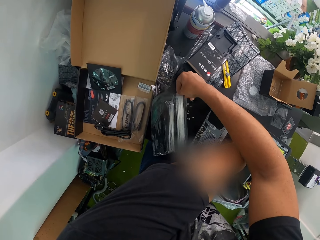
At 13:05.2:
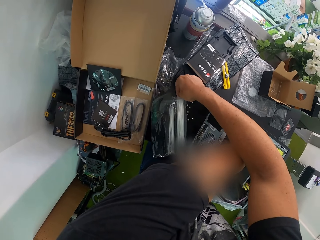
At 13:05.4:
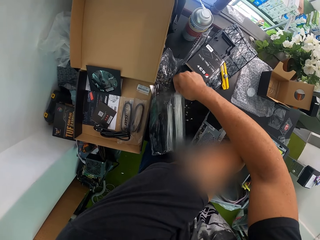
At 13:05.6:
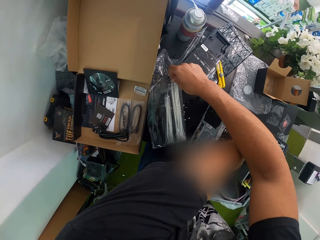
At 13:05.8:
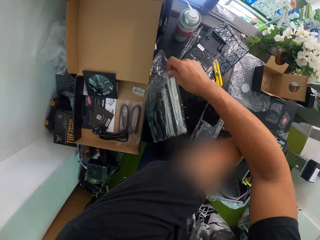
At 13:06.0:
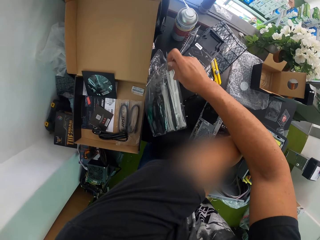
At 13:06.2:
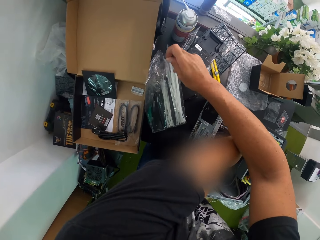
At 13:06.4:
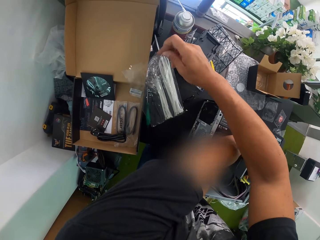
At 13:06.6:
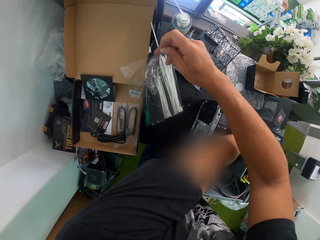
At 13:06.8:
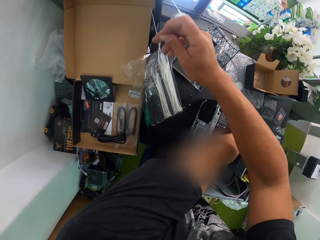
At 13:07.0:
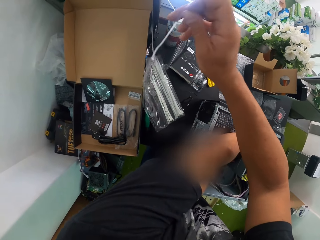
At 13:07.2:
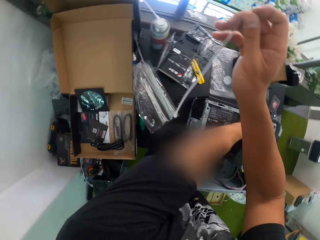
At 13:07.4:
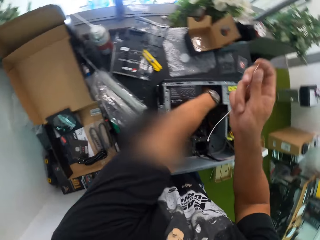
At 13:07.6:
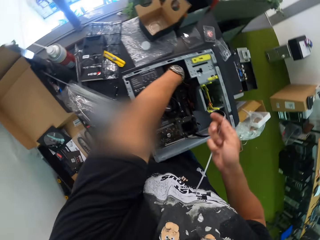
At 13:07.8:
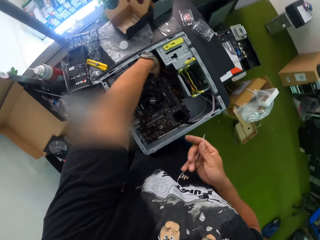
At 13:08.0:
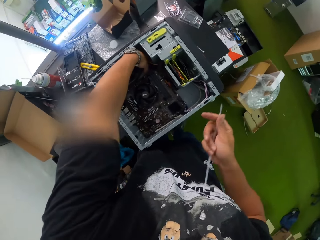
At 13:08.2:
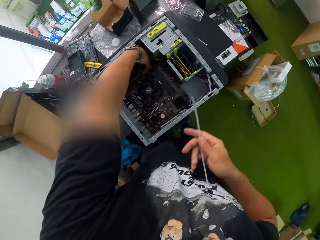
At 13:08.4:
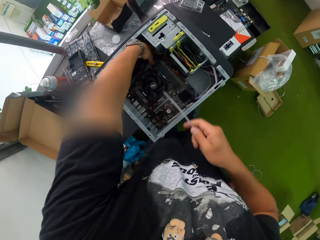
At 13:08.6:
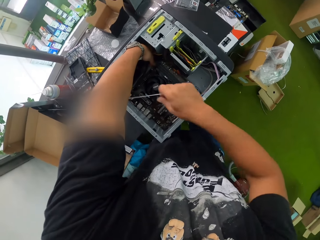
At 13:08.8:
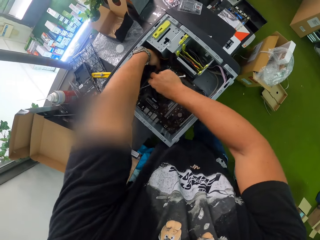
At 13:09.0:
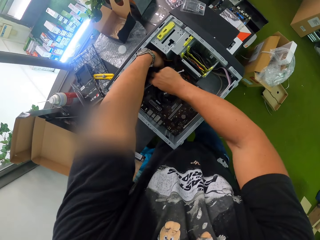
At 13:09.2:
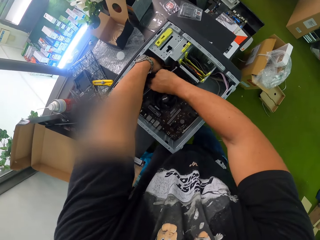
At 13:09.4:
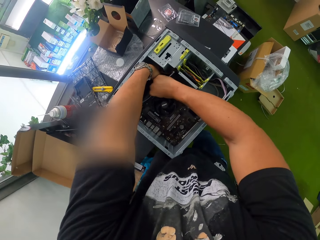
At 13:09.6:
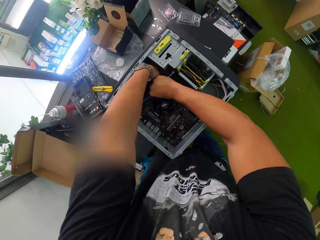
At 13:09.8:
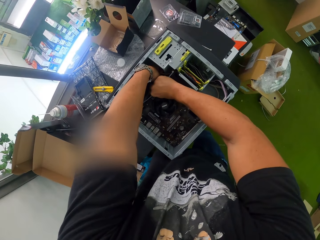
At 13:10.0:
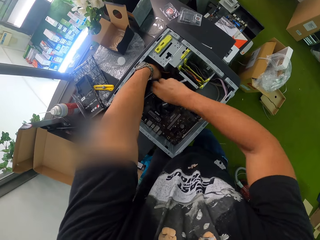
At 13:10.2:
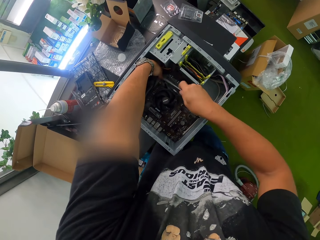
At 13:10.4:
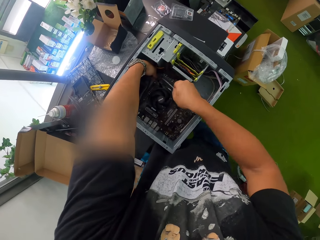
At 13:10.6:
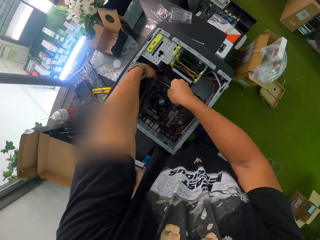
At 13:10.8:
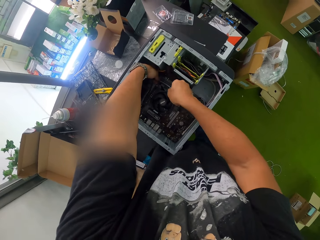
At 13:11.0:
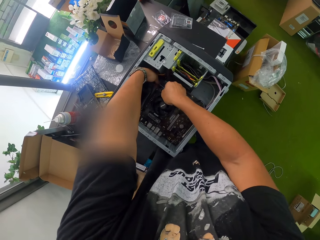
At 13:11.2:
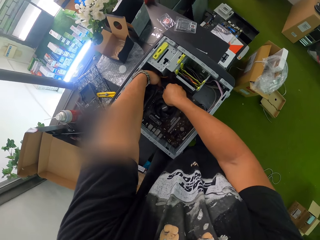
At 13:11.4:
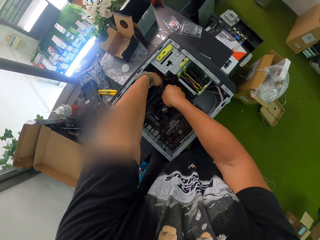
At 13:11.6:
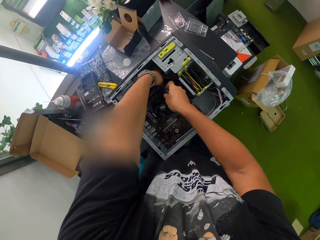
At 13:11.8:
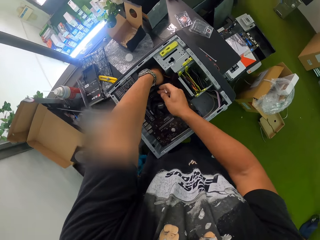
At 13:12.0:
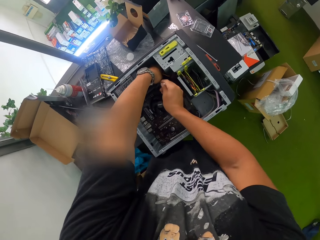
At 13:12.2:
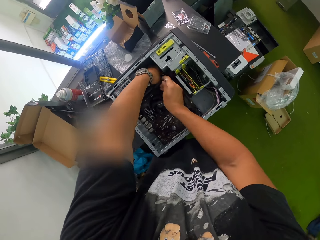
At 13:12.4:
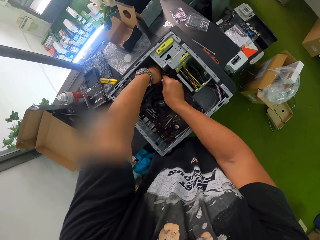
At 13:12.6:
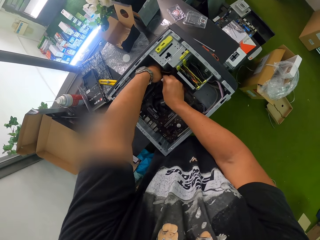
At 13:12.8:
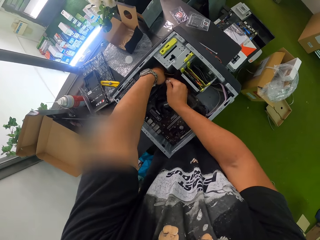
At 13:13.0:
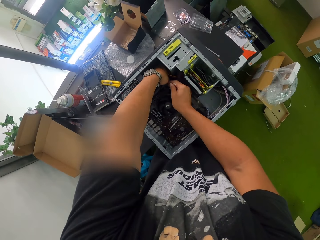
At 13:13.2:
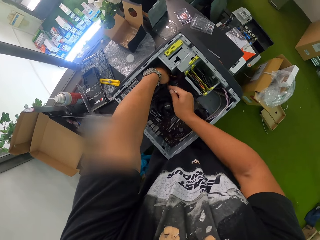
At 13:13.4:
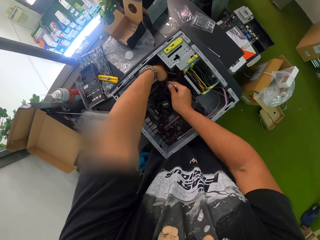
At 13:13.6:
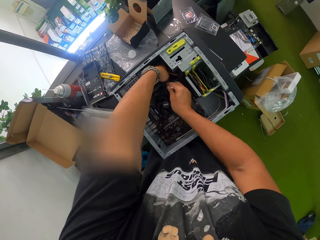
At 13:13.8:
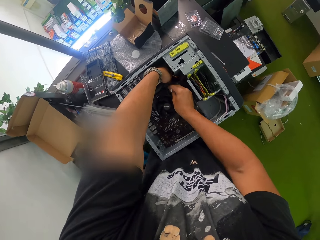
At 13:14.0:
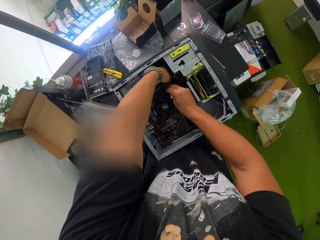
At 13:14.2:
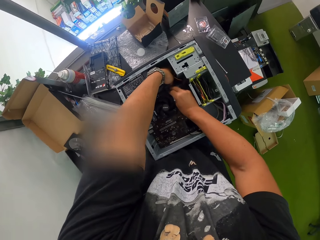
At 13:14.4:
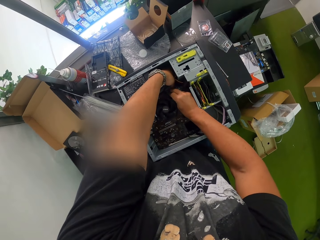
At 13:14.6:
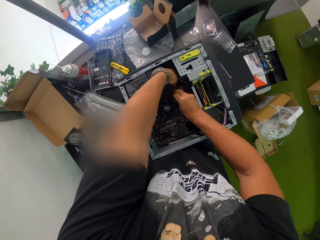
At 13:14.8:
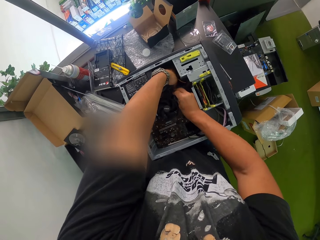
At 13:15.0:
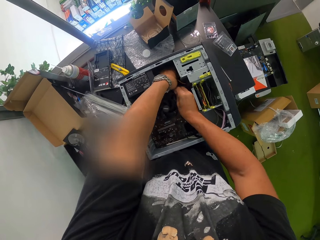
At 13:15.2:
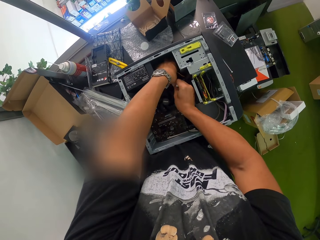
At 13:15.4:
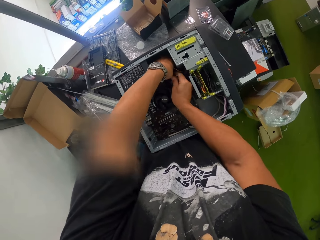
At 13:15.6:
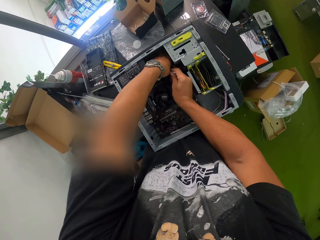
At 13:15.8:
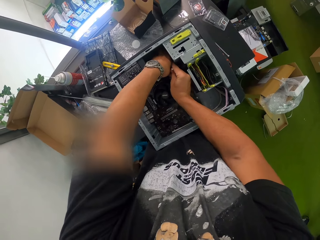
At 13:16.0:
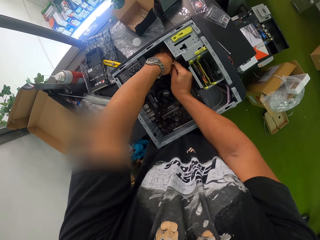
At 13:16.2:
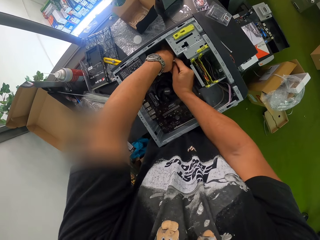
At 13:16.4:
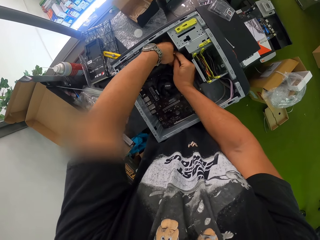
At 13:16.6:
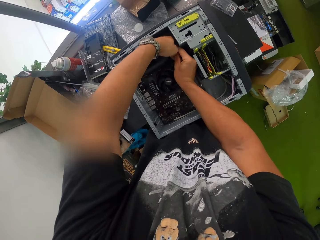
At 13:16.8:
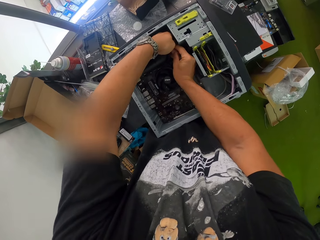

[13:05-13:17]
The camera wearer takes a zip strap from the pack of zip straps on the work table. He bundles the power cables in his left hand with the zip strap in his right hand.

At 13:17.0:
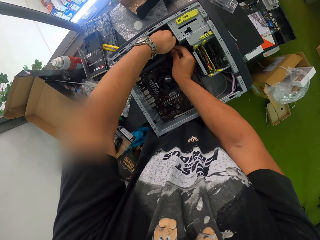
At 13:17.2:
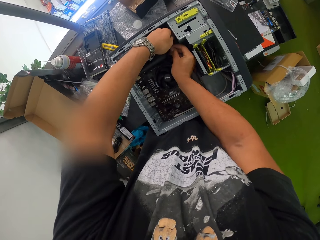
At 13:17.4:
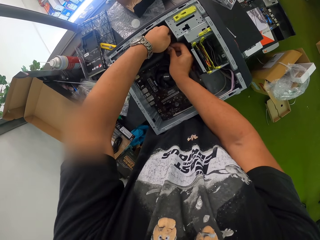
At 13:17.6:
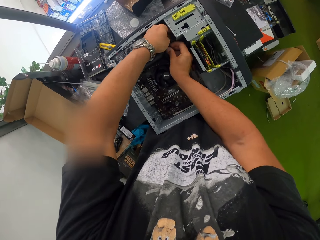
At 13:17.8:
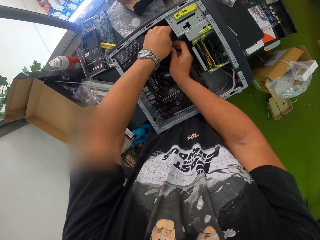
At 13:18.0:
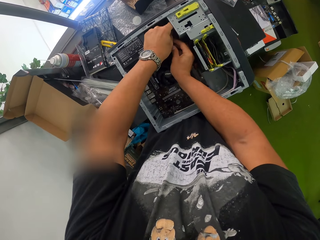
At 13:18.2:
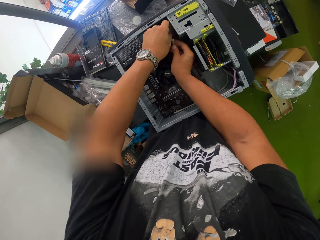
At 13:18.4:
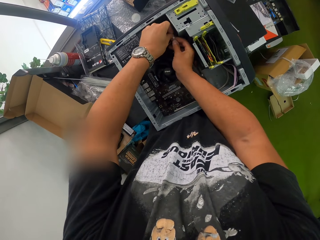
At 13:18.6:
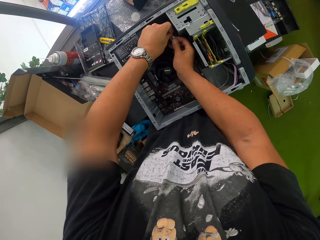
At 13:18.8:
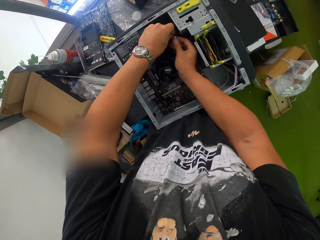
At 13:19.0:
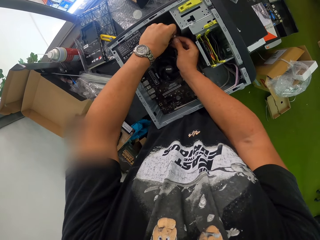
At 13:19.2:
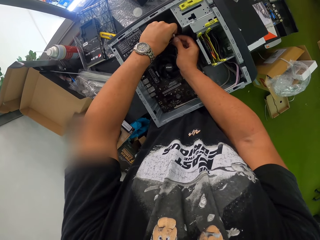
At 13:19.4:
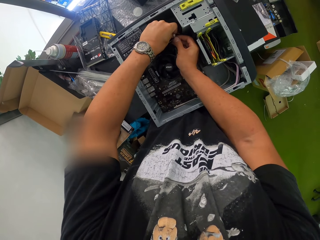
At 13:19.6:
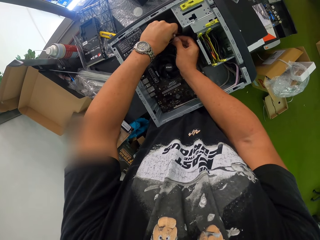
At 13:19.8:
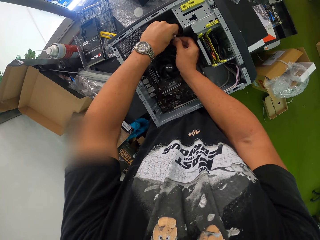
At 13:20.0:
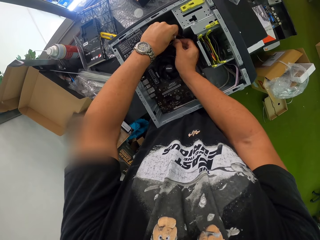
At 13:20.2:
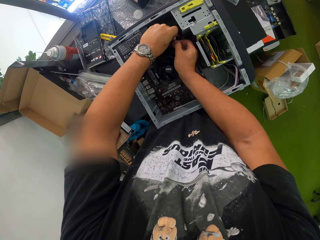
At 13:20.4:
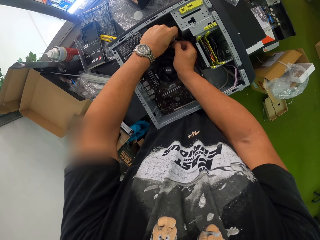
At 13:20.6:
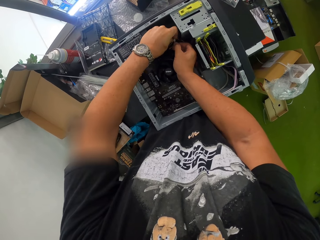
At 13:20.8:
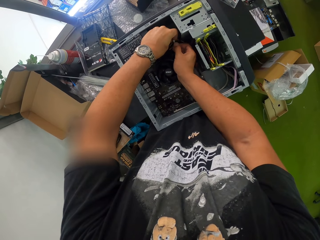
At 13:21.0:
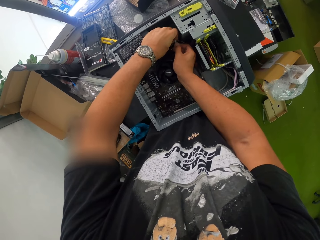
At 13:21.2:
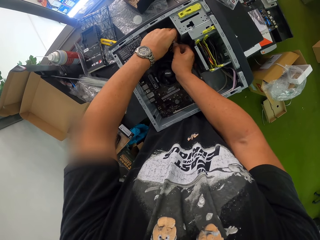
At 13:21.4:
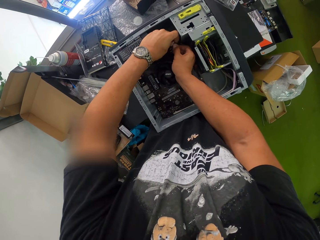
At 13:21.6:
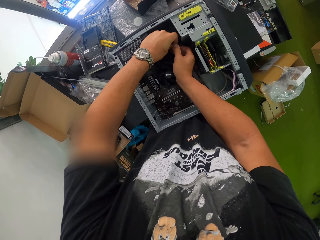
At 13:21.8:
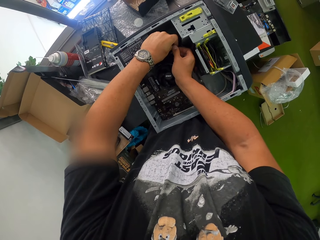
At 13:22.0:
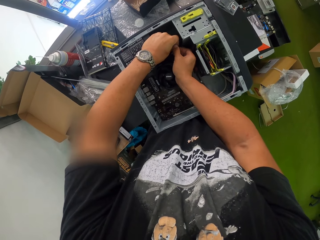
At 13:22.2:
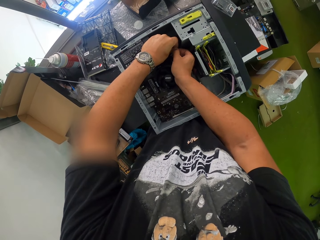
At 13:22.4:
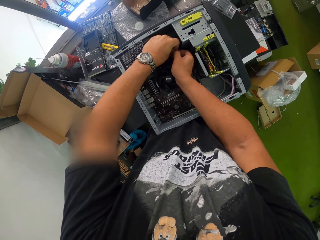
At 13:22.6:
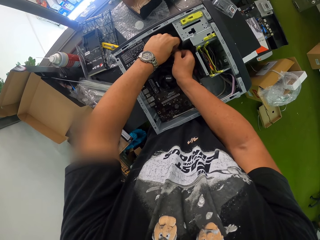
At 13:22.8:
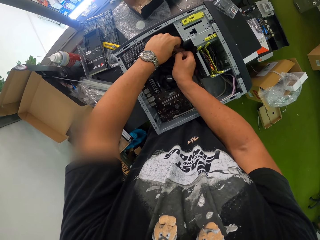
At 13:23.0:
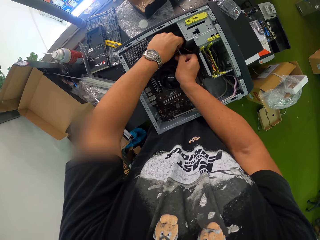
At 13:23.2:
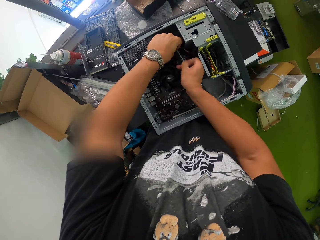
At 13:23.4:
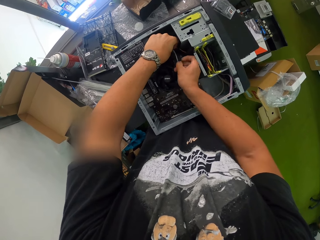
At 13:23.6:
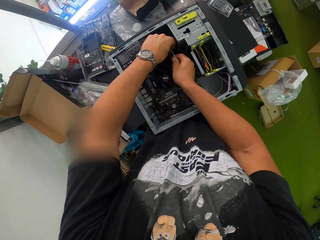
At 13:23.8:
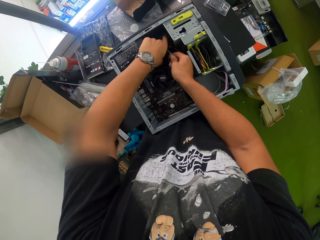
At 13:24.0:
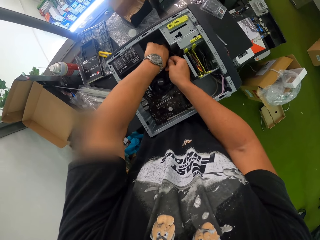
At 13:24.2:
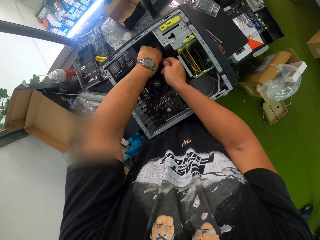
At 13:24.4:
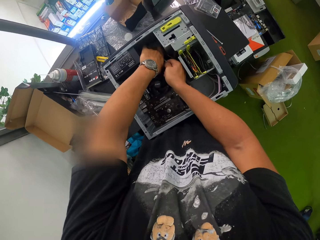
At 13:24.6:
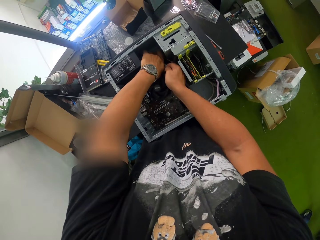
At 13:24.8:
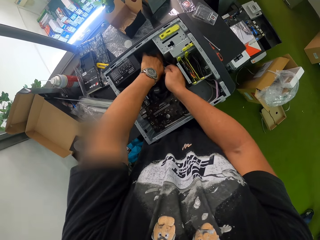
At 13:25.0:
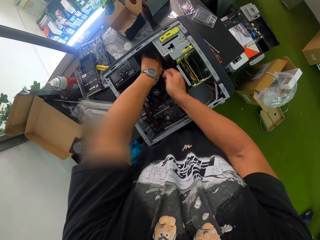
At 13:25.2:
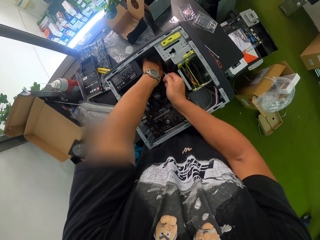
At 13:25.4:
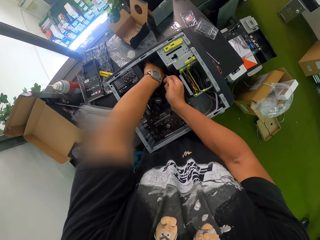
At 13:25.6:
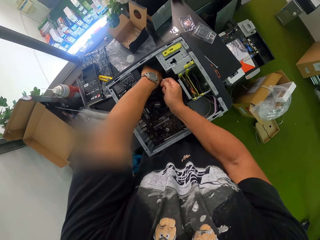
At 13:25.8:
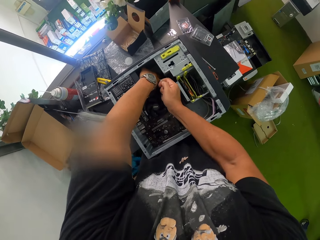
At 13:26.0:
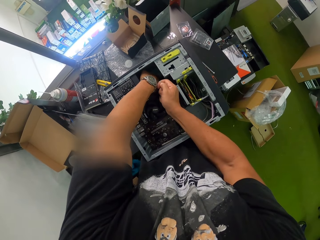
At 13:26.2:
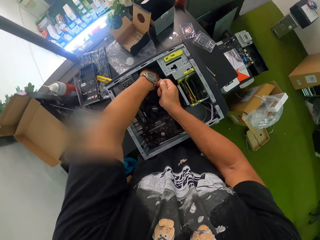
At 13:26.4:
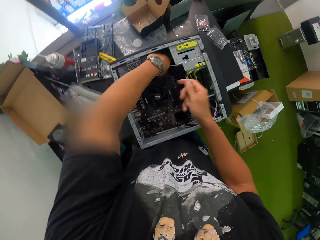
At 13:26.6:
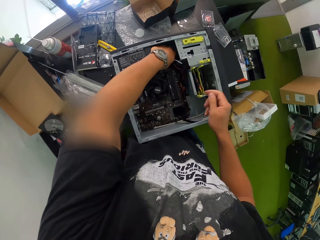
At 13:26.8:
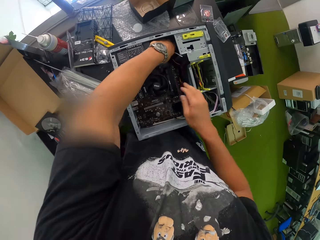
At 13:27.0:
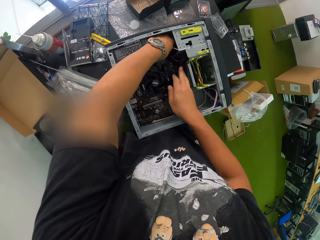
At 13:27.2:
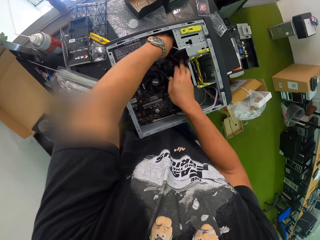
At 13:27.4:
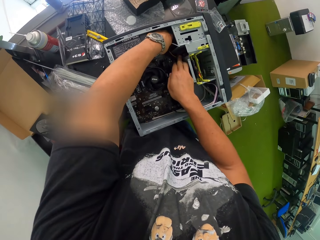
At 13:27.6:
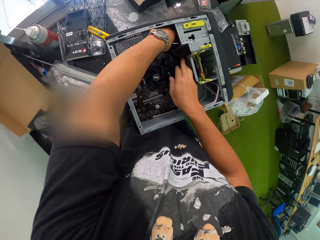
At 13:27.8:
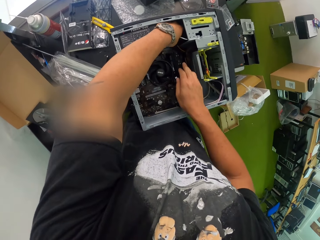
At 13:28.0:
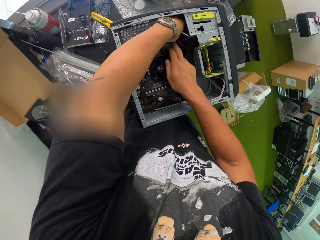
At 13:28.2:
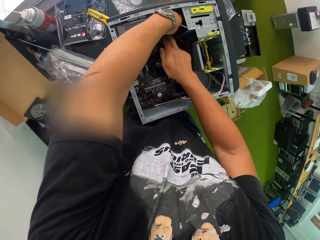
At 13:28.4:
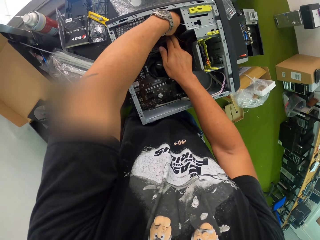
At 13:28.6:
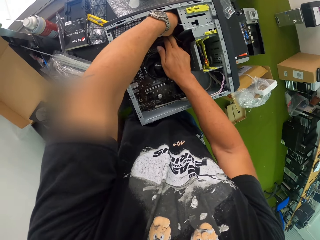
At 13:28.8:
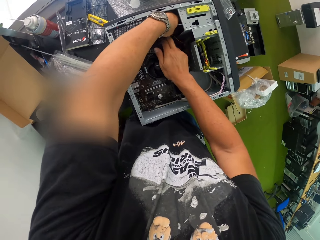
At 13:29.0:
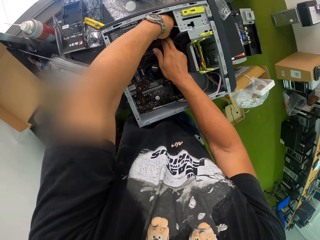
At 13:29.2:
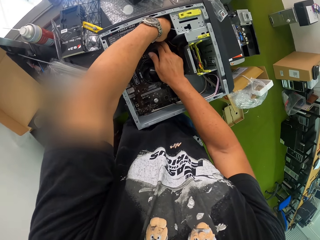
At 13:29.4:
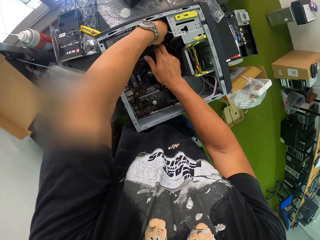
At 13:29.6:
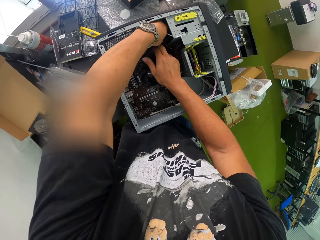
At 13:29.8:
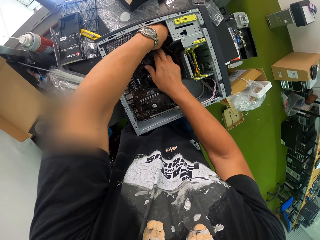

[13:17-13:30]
The camera wearer adjusts the cables in the desktop with his right hand.
